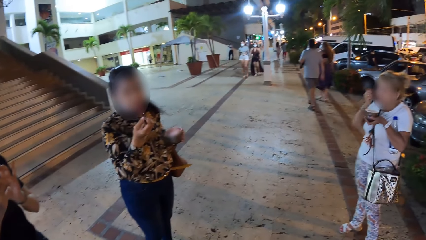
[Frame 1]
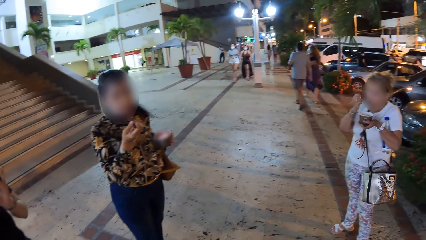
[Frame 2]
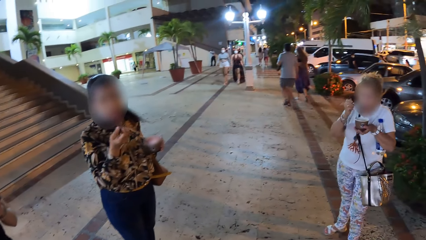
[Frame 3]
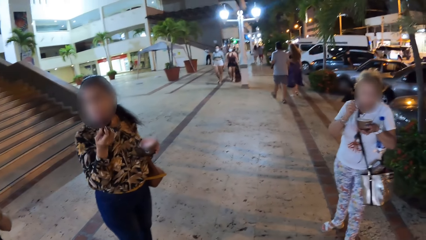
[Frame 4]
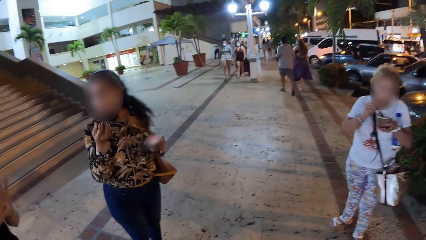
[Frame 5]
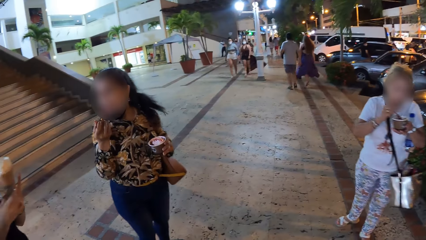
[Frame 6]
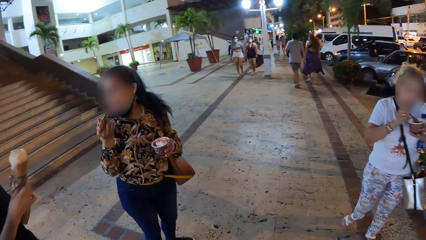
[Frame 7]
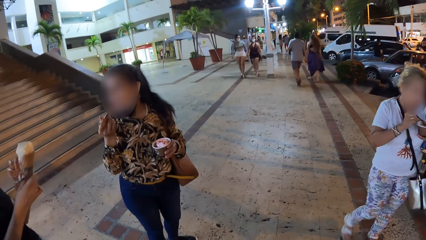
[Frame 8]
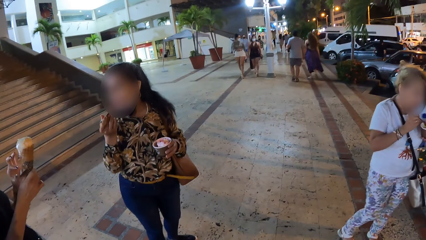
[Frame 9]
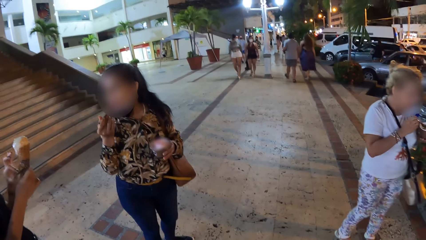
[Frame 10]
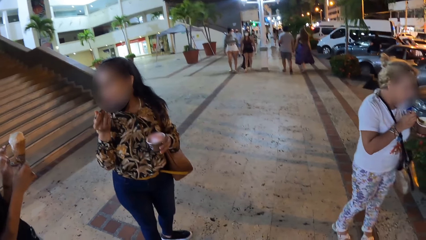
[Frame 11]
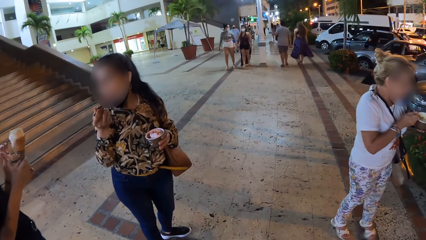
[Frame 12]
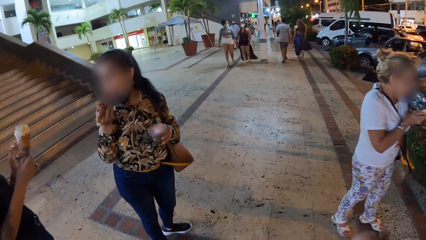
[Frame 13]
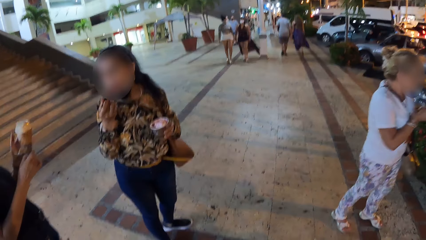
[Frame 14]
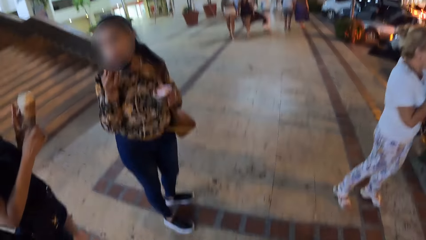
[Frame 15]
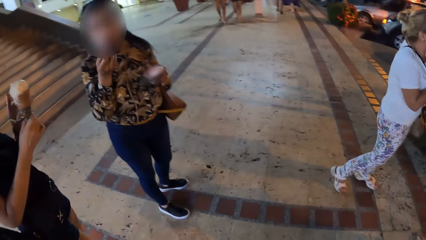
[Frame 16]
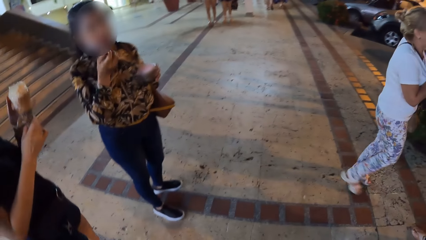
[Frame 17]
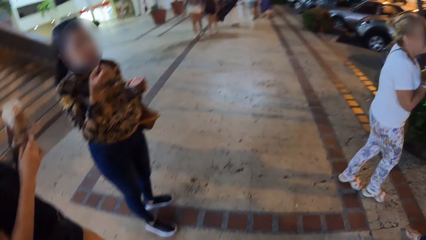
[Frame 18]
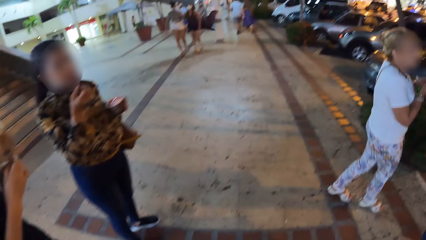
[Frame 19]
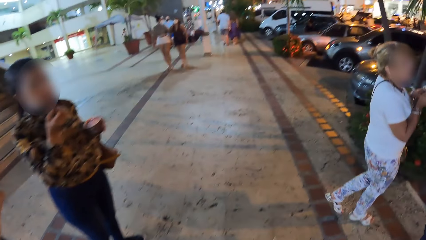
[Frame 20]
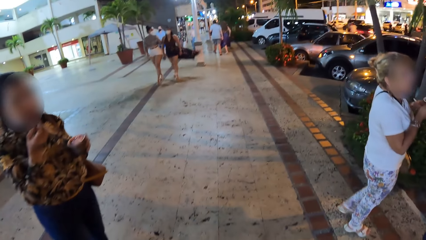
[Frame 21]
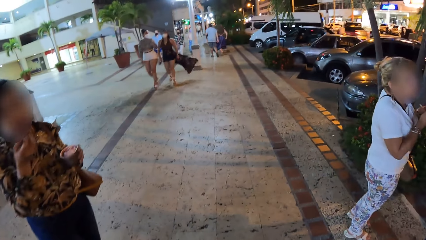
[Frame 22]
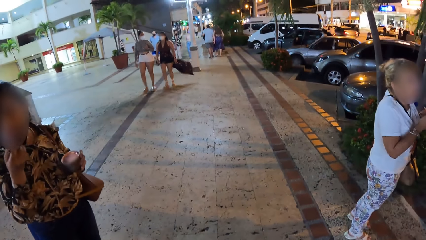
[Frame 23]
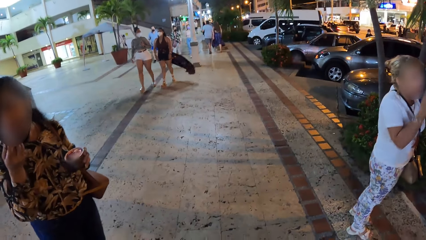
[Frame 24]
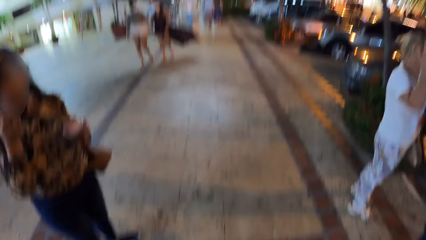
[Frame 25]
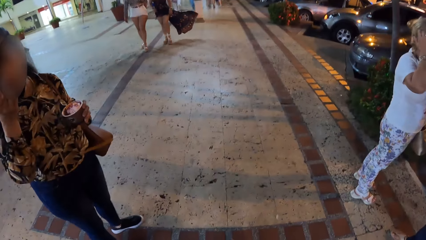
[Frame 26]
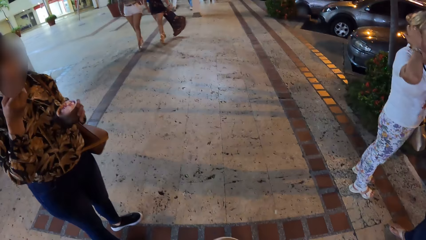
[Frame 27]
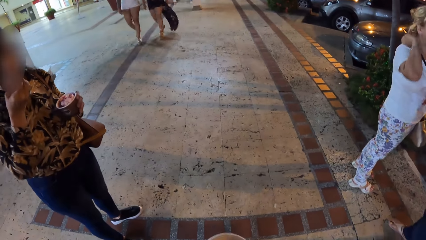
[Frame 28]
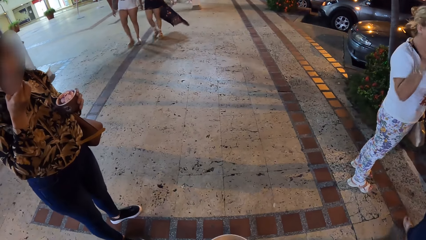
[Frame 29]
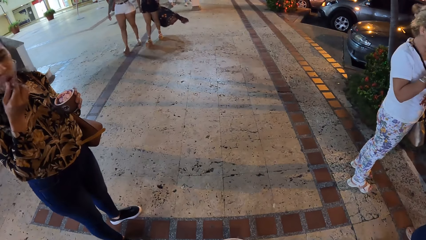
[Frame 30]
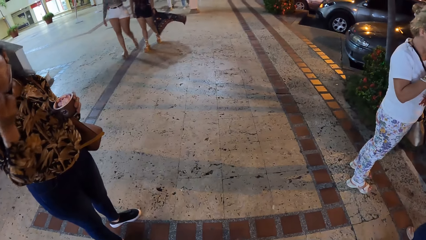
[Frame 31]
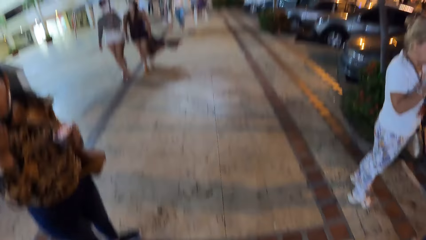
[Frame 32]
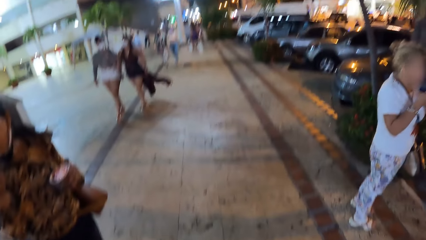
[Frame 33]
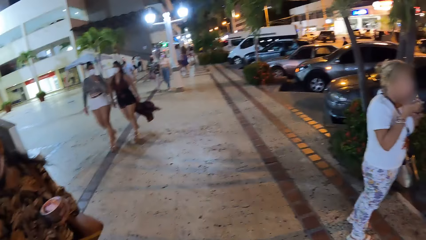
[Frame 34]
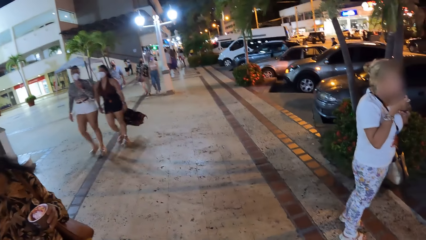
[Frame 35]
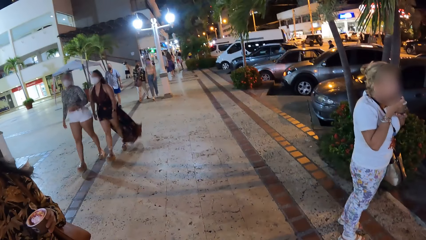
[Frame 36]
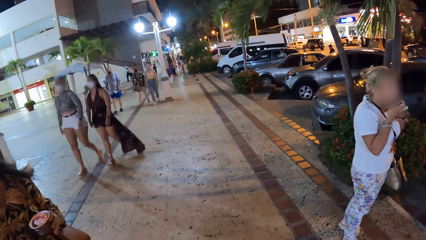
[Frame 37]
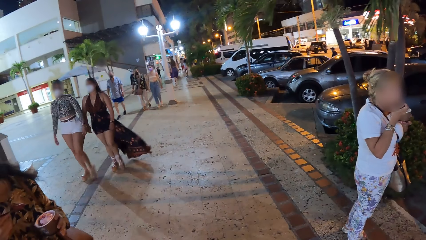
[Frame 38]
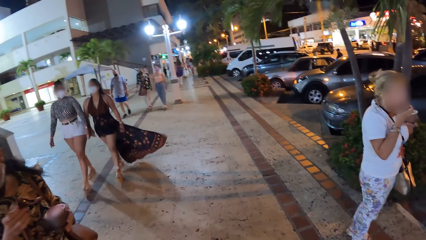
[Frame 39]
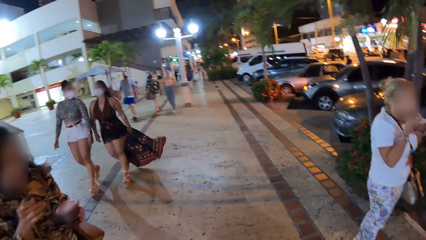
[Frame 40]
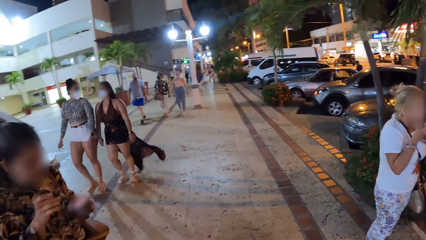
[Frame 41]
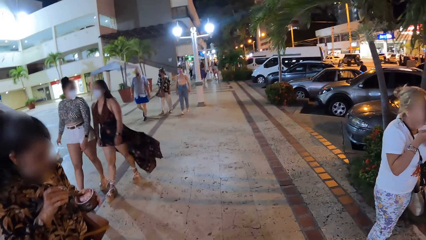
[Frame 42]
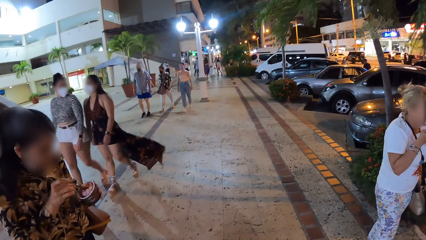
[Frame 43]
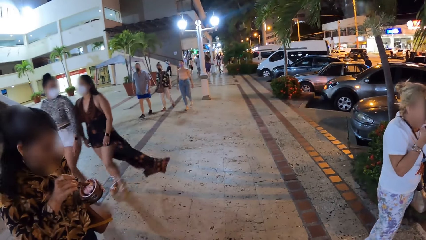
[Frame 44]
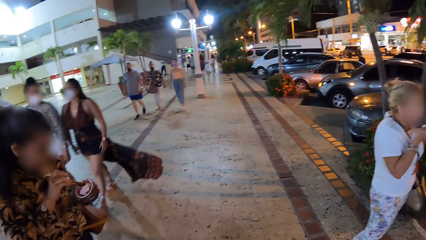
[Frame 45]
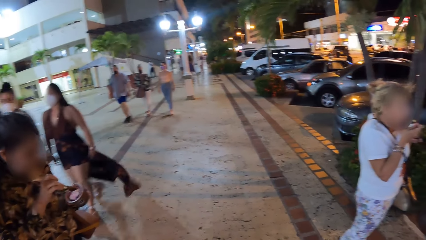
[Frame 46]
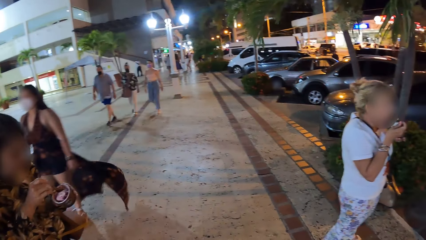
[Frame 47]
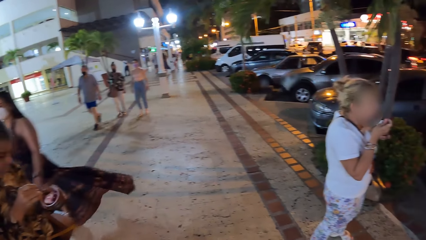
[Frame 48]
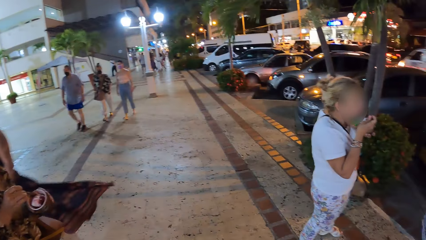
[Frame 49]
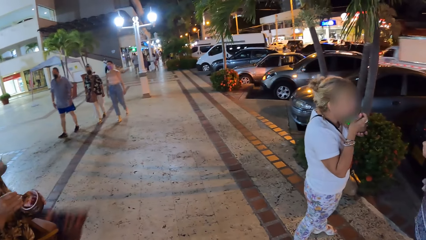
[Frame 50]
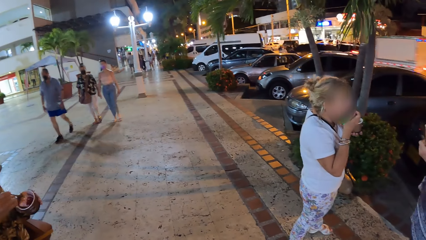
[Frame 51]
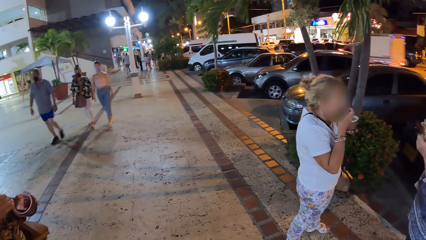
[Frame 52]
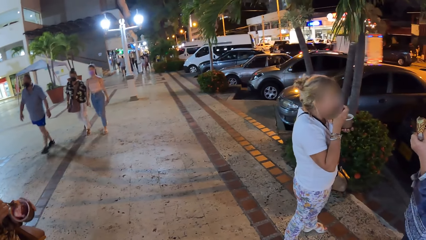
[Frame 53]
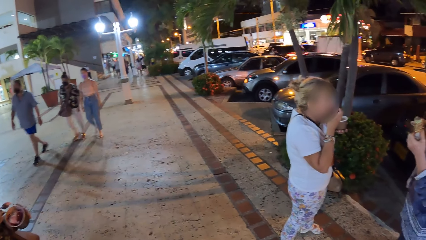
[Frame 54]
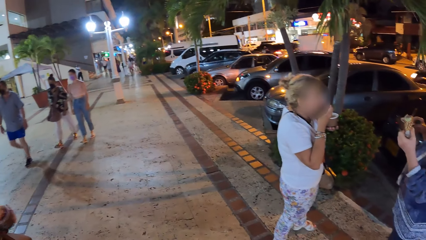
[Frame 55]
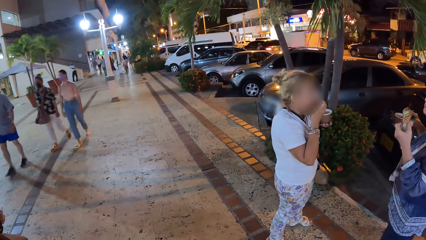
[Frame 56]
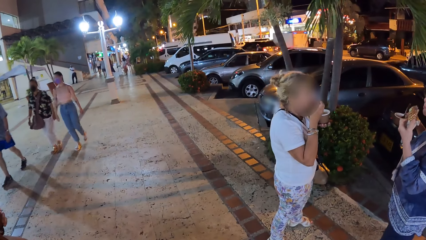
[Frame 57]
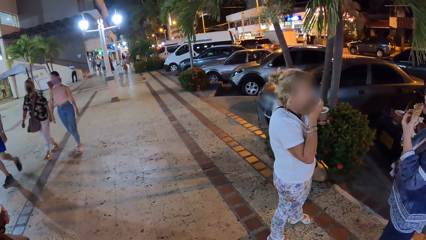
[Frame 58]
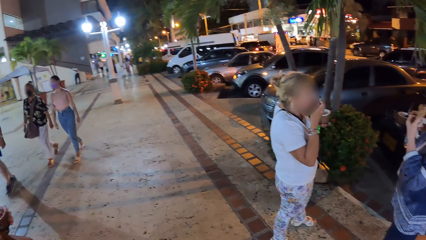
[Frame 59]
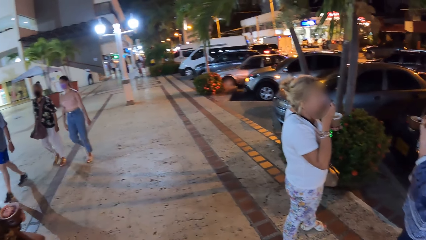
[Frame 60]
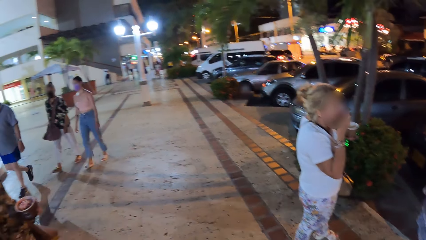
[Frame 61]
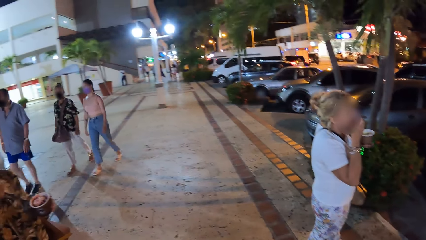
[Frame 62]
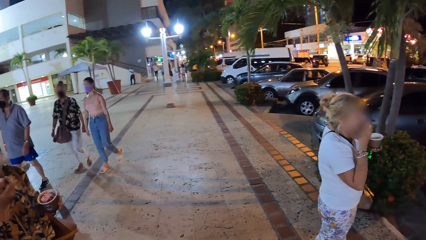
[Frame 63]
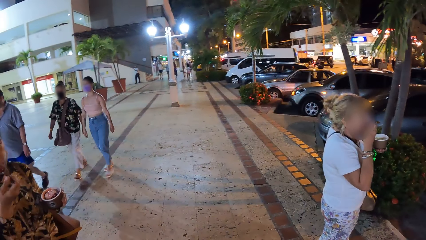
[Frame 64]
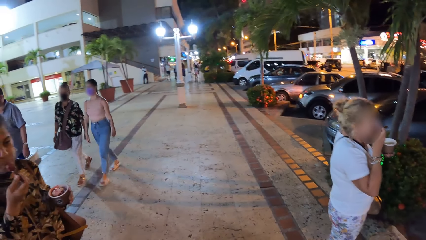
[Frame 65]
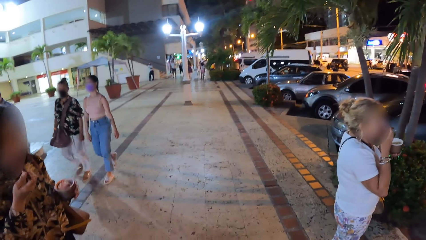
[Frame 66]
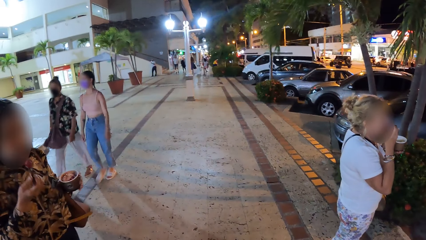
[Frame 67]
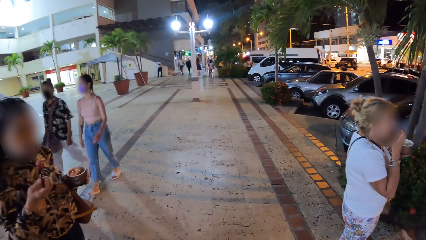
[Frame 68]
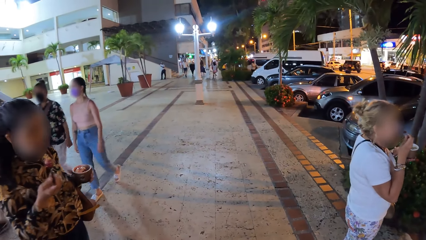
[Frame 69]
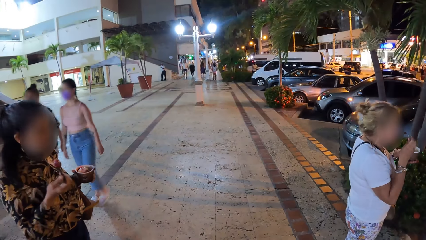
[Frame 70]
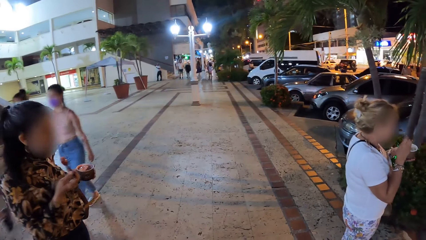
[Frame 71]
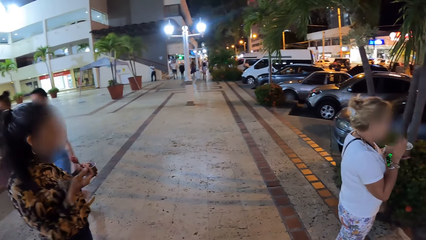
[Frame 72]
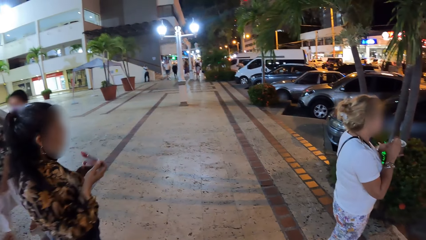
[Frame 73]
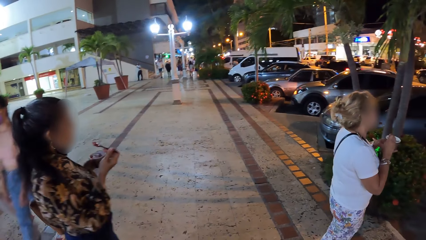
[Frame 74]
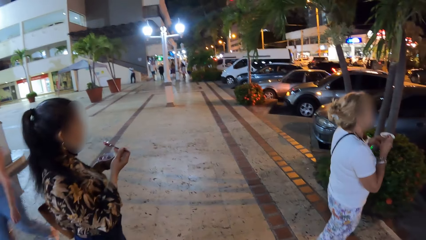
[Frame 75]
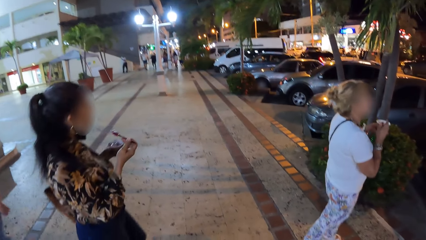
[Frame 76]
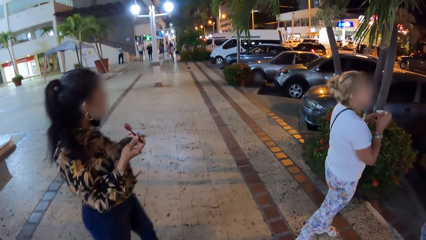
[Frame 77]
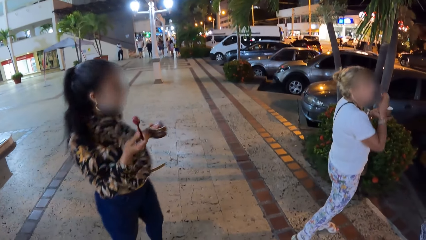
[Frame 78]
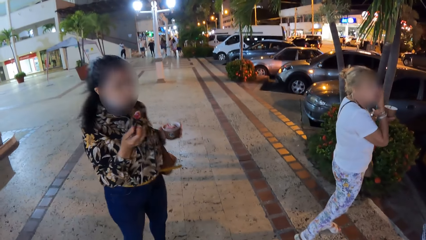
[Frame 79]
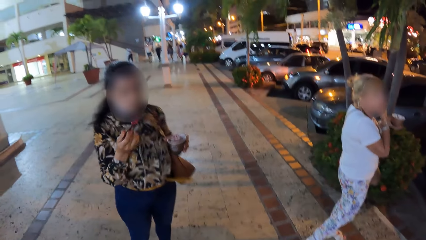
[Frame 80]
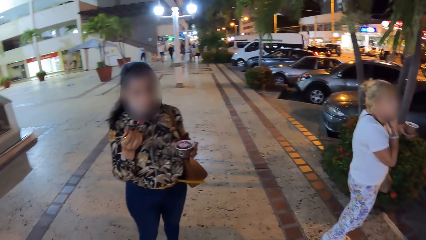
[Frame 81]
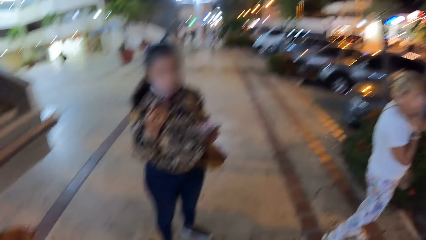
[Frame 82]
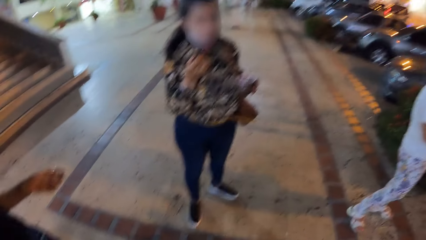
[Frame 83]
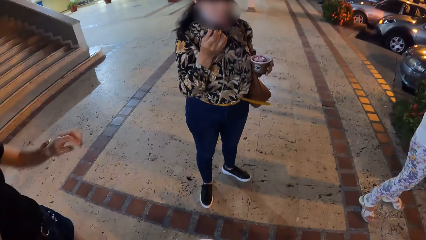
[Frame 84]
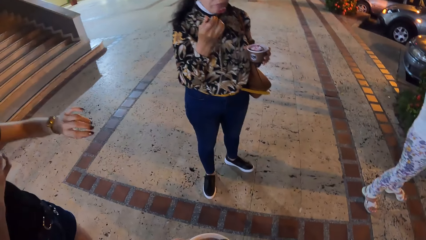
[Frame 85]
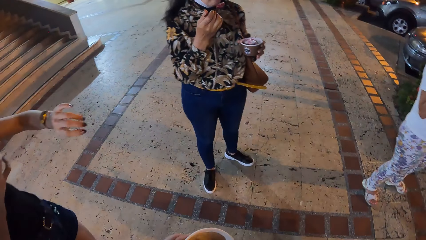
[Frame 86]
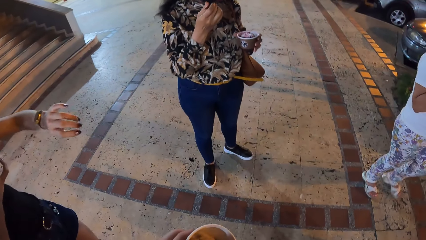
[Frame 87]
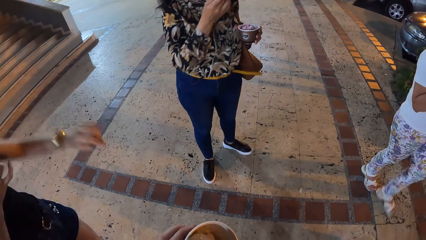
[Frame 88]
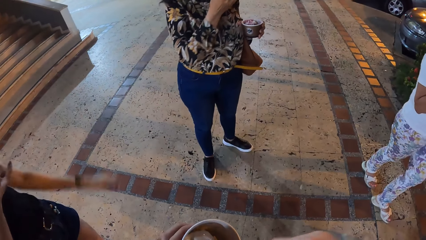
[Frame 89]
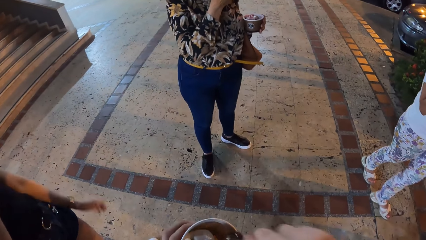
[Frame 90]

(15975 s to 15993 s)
A woman interacts with another woman. A third woman puts the spoon into the bowl of ice cream in her left hand with her right hand. The first woman scoops ice cream from the bowl of ice cream in her left hand with the spoon in her right hand. A woman and another woman walk past the first woman. A fourth woman licks the ice cream in her left hand. A man walks past the first woman. The first woman removes the spoon from her mouth with her right hand. Two other women walk past the first woman. The first woman puts the spoon in her mouth with her right hand. The second woman makes a gesture with her left hand.
